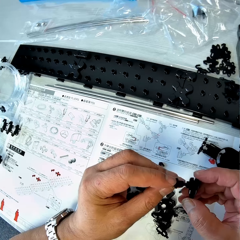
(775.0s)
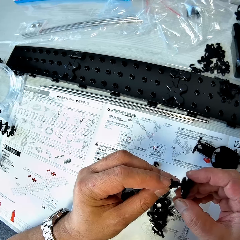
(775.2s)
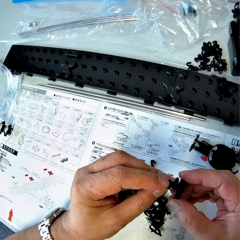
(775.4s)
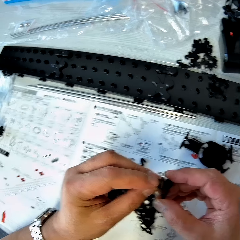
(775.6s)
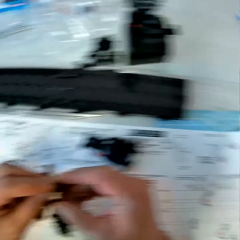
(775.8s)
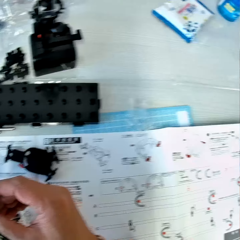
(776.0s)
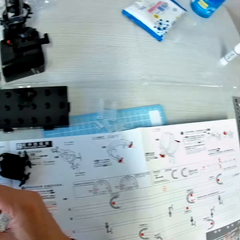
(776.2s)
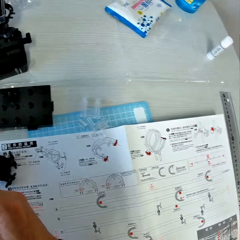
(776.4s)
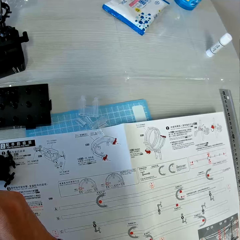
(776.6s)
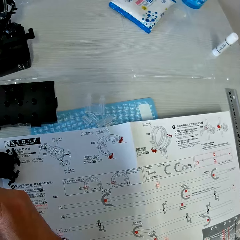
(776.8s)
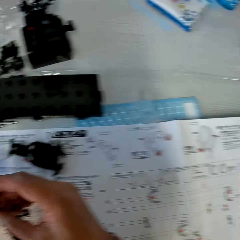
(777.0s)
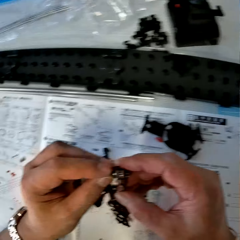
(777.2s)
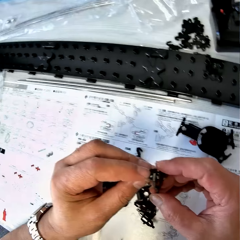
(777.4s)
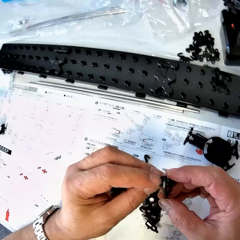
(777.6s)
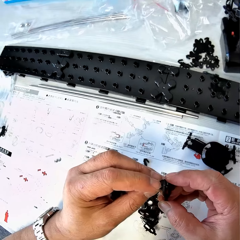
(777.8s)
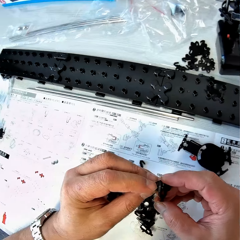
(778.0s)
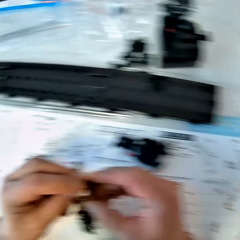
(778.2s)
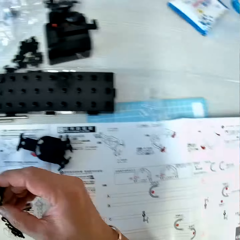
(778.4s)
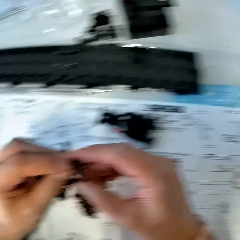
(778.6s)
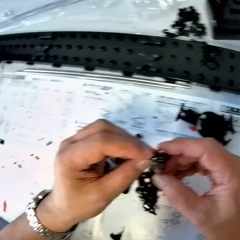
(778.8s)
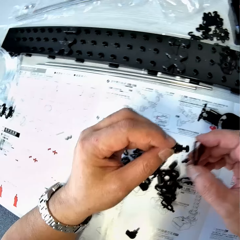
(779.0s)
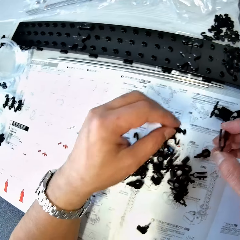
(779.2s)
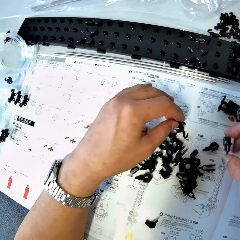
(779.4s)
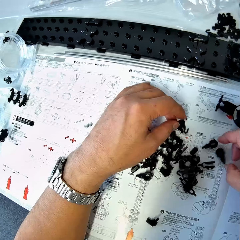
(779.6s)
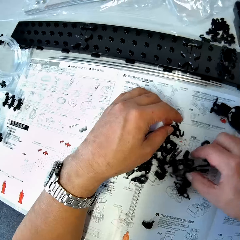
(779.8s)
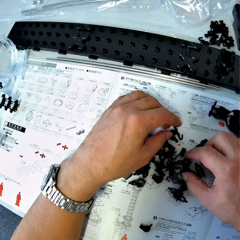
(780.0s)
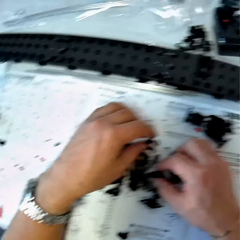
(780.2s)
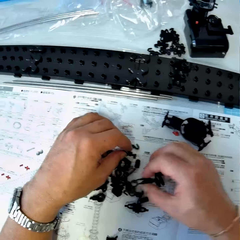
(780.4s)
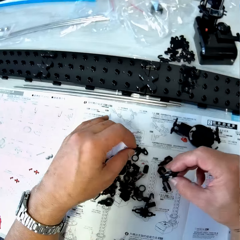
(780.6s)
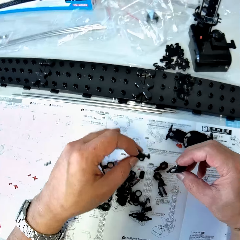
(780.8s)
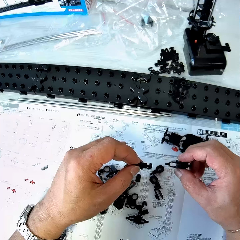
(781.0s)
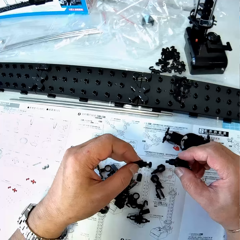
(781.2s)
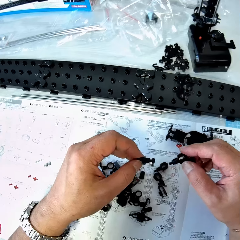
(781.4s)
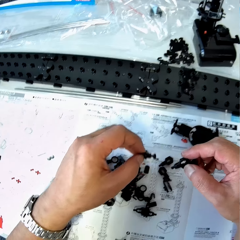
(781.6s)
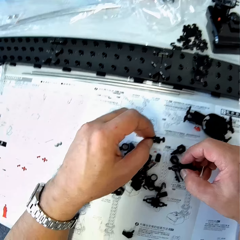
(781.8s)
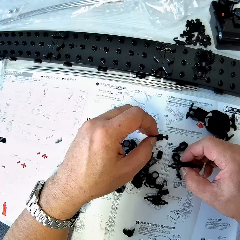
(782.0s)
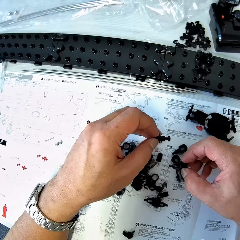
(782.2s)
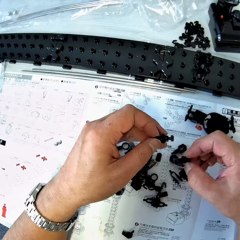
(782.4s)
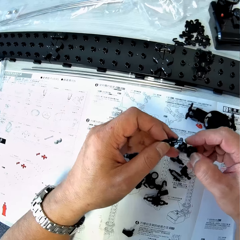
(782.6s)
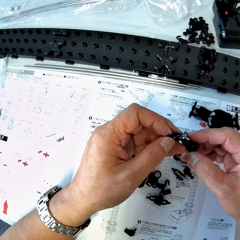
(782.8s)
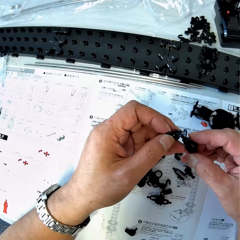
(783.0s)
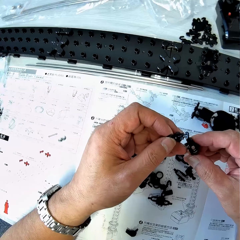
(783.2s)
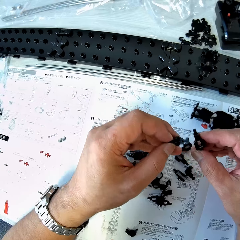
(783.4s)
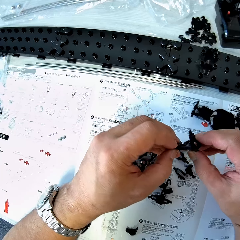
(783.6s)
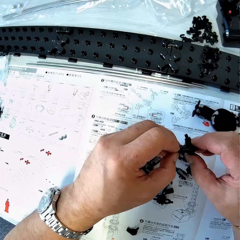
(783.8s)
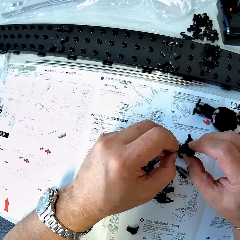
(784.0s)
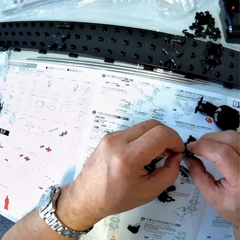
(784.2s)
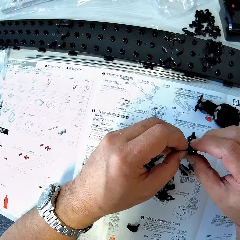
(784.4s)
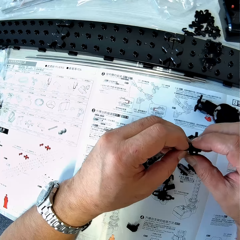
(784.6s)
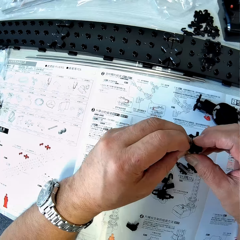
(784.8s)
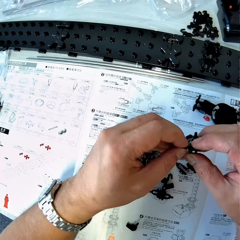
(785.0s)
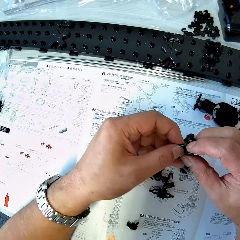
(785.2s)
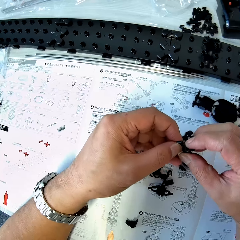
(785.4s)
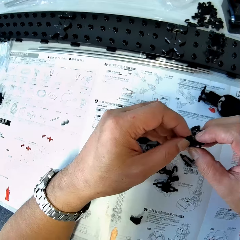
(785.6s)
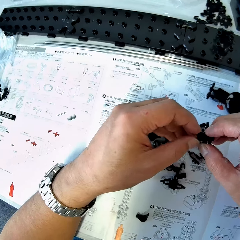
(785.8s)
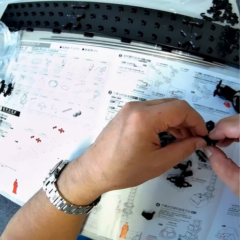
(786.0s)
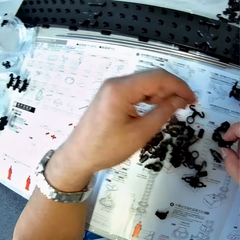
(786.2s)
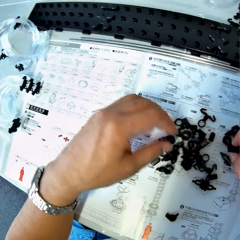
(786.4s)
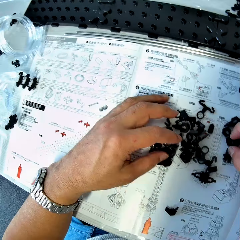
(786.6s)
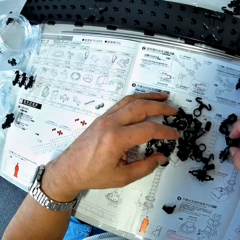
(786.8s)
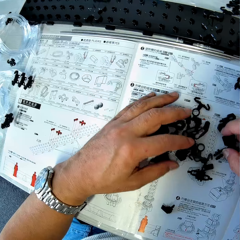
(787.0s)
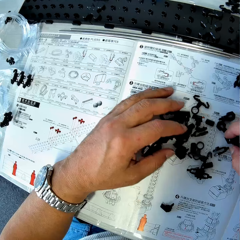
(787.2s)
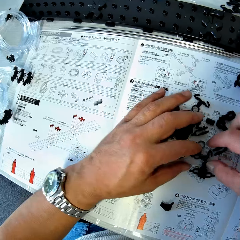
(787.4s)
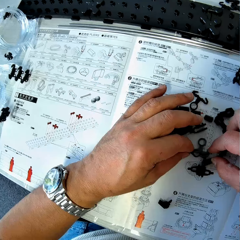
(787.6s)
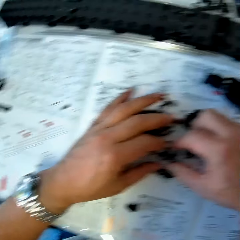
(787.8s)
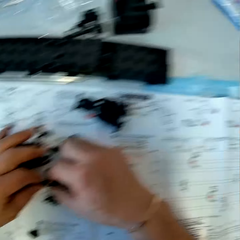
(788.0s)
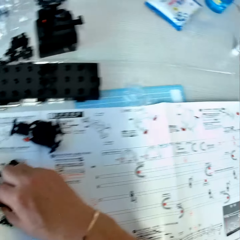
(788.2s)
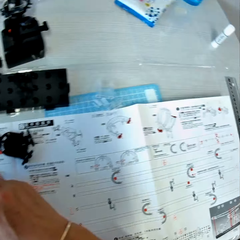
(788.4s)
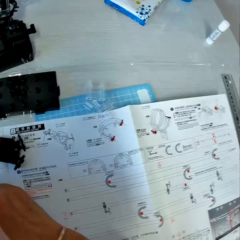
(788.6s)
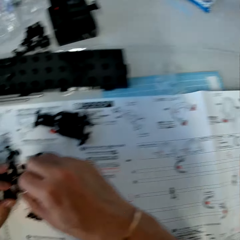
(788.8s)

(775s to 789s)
The camera wearer fixes the arm holder and the arm wrench together. He looks at the drawings on the paper. He removes the arm wrench from the arm holder. He drops the arm wrench and the arm holder on the table. He picks up the arm wrench and the arm holder from the table. He checks the arm wrench and the arm holder in his hands. He fixes the arm wrench and the arm holder together. He drops the arm wrench and the arm holder on the table. He scatters the arms, the arm wrenches and the arm holders on the table.

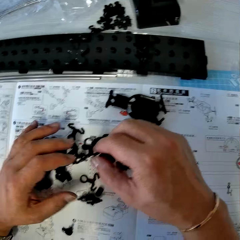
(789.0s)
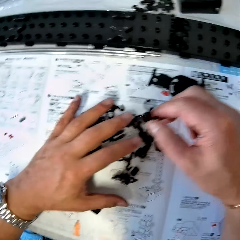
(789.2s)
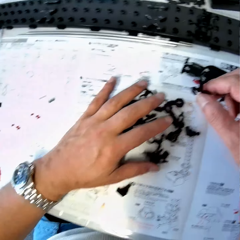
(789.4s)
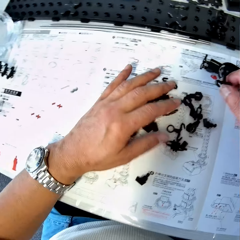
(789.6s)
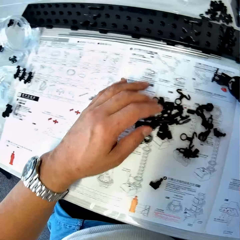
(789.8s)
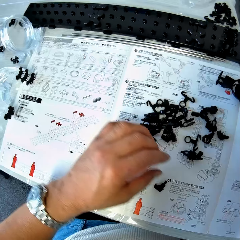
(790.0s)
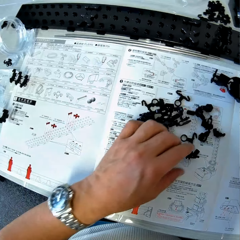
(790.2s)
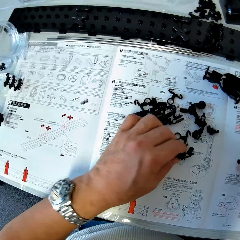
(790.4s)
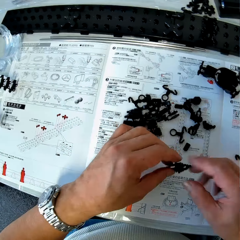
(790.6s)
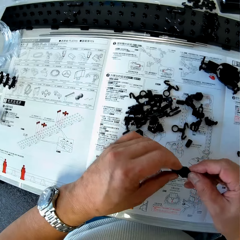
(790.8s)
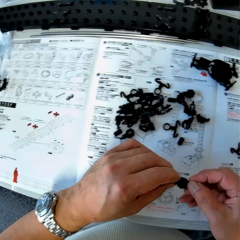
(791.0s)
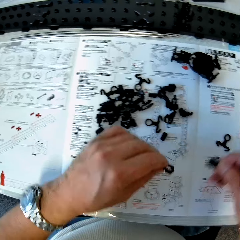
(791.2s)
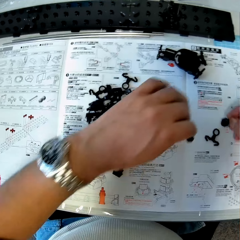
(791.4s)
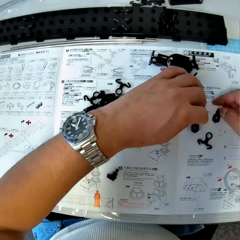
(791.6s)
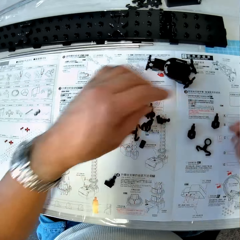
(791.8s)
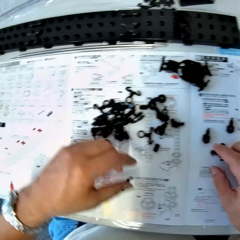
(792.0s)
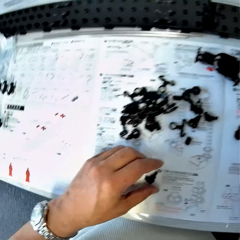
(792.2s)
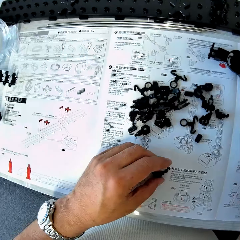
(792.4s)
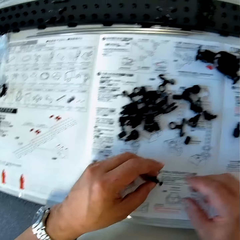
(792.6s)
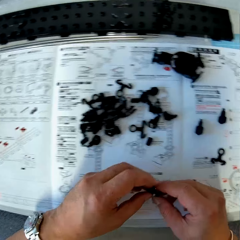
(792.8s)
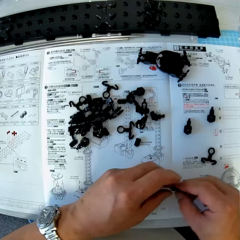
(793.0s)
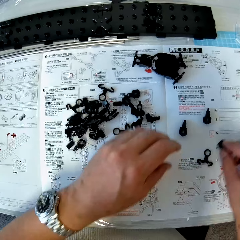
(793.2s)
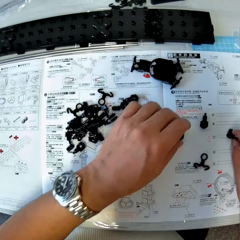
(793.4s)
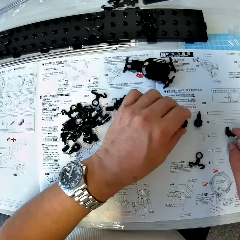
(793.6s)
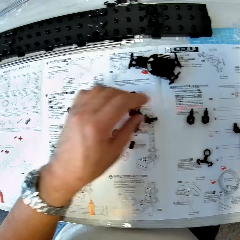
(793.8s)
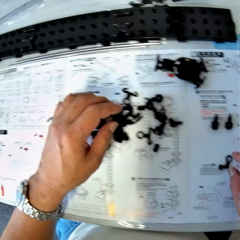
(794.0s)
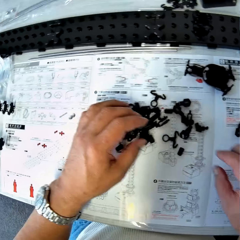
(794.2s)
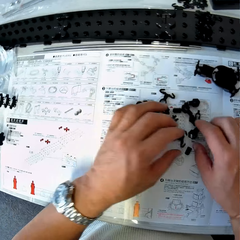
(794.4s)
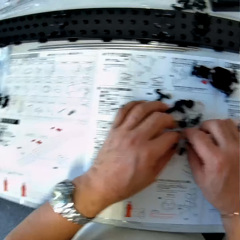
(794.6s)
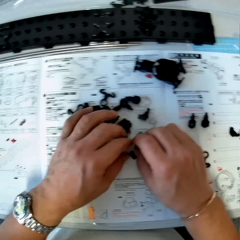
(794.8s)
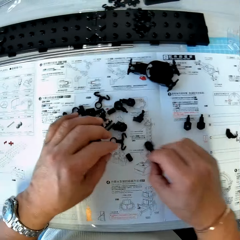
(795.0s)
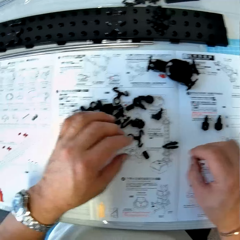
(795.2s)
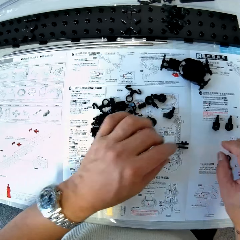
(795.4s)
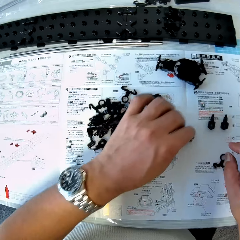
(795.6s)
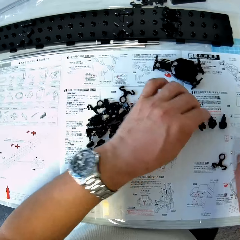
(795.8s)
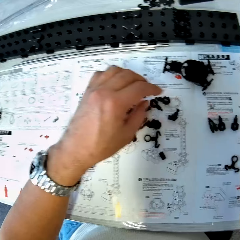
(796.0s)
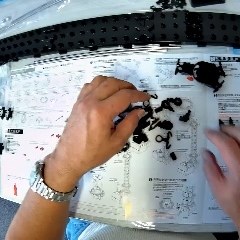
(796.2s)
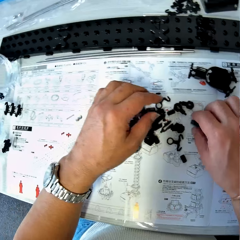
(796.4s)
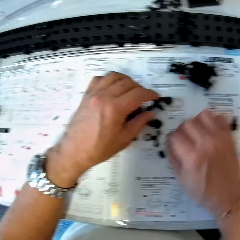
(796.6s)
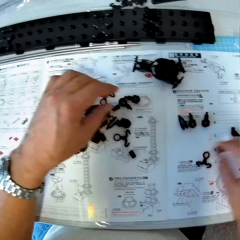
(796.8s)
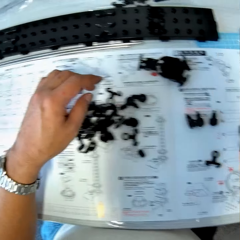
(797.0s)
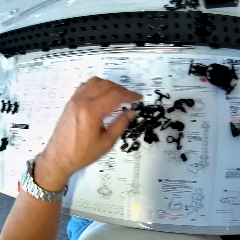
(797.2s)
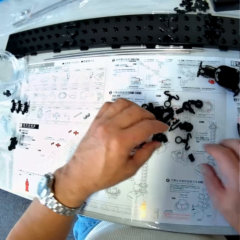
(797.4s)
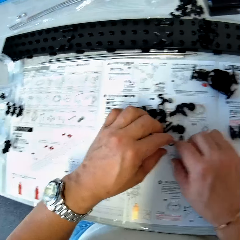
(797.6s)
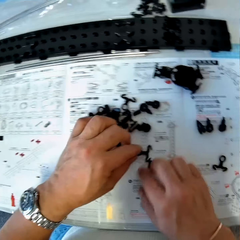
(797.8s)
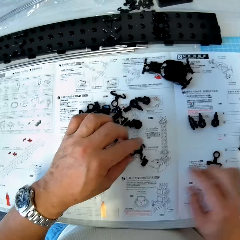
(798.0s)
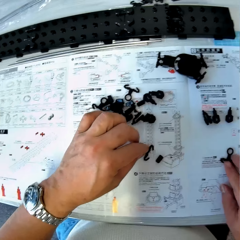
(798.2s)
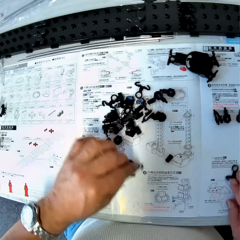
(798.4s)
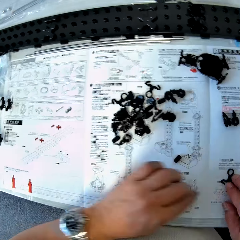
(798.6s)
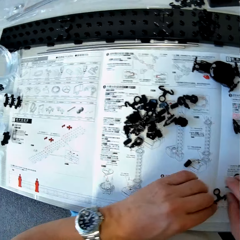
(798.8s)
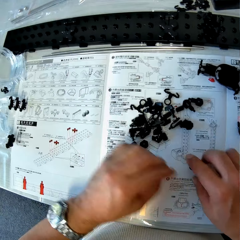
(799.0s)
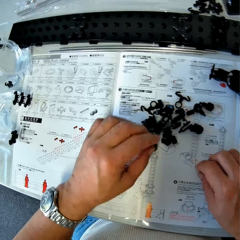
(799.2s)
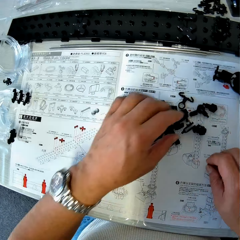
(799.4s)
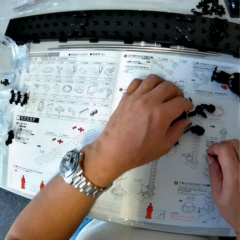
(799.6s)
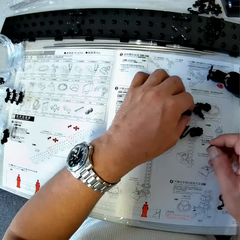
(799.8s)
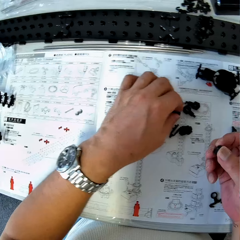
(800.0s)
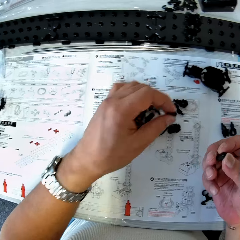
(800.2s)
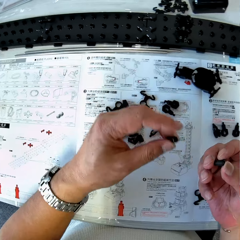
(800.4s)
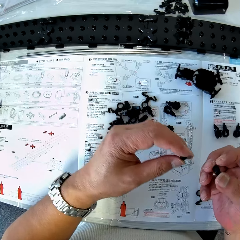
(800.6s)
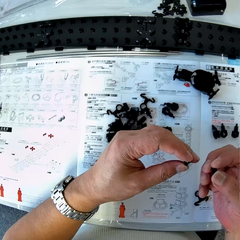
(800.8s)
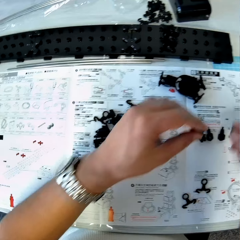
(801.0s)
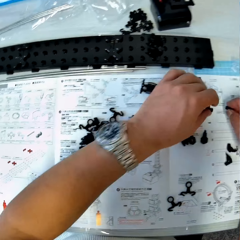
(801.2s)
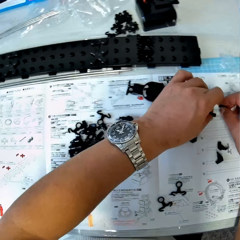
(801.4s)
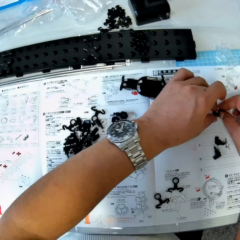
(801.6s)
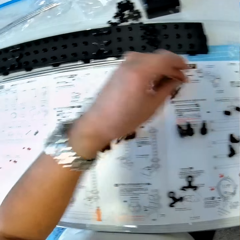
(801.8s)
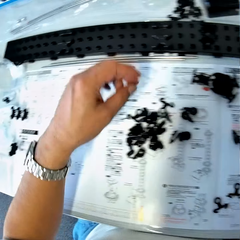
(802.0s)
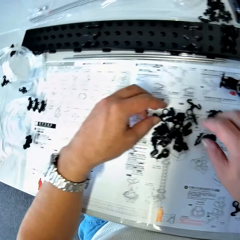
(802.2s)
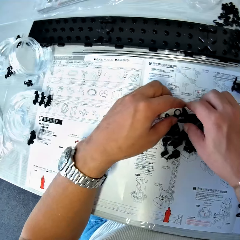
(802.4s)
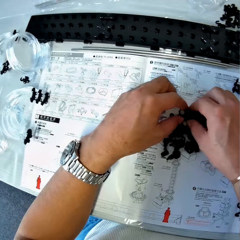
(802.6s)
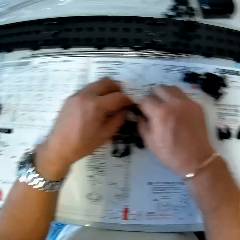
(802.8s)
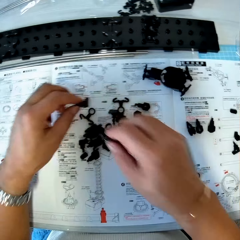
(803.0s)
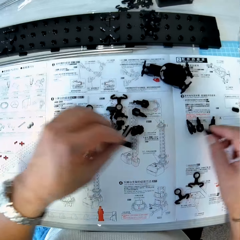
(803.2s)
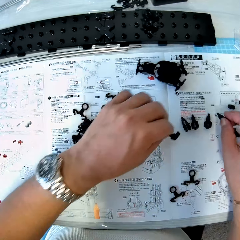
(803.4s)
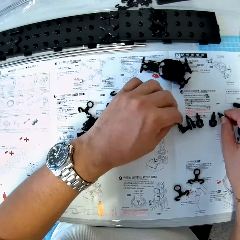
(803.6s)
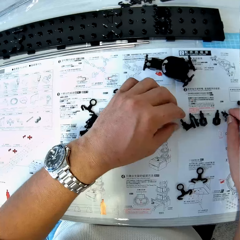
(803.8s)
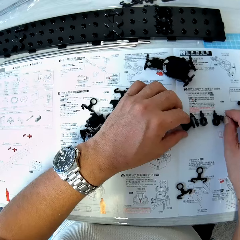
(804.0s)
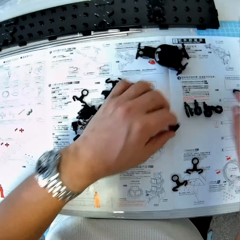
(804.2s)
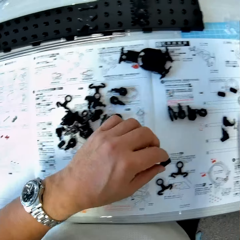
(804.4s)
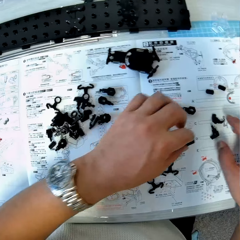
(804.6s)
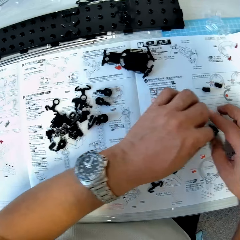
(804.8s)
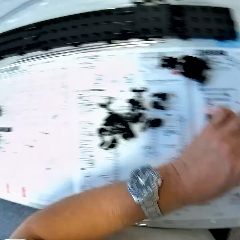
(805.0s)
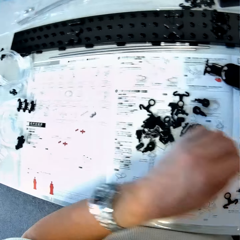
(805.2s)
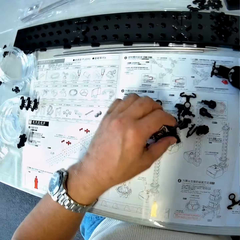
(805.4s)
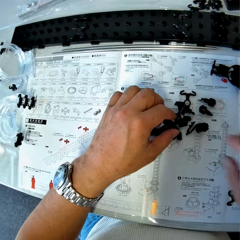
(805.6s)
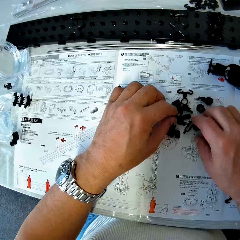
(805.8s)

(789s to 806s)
The camera wearer holds one arm with his right hand. He drops one arm on the table with his right hand. He picks up the arm wrench and the arm holder from the table with his left hand. He separates the arm wrench and the arm holder. He drops the arm wrench and the arm holder on the table. He drops the arm in his right hand on the table. He picks up the arm wrench from the table. He transfers the arm wrench from his left hand to his right hand. He drops the arm wrench in his right hand on the table. He touches the arm holder on the table with his left hand. He sorts the pieces of space rail parts on the table. He pushes the arm holder. He picks up the arm wrench. He pushes the arm of the space rail. He picks up an arm sheath. He puts the arm sheaths on the paper. He picks up the arm wrenches. He puts the arm wrenches on the paper.
